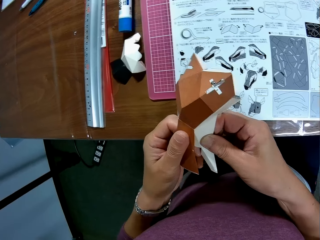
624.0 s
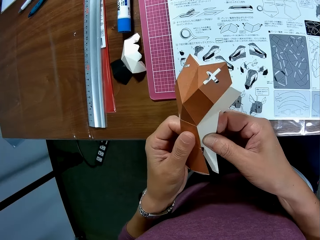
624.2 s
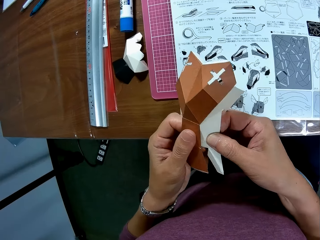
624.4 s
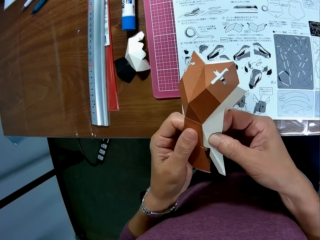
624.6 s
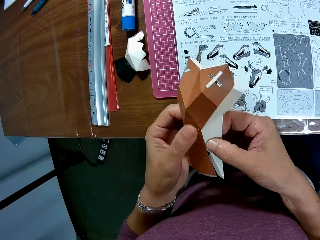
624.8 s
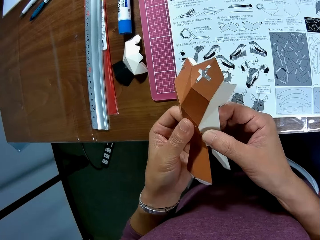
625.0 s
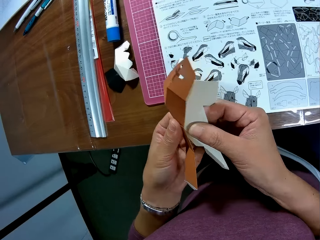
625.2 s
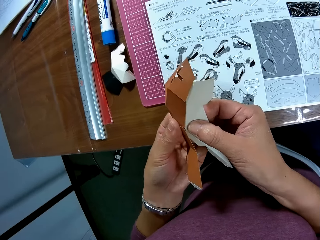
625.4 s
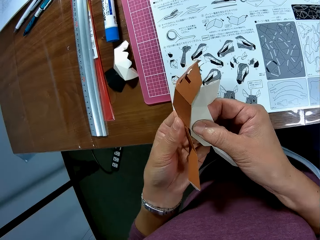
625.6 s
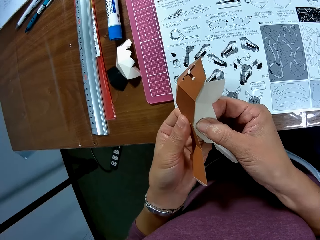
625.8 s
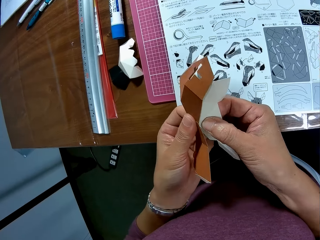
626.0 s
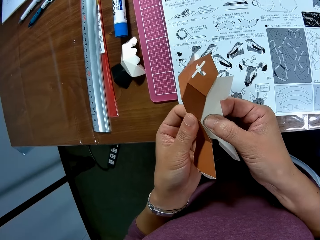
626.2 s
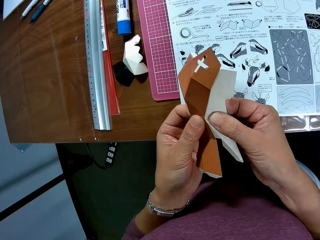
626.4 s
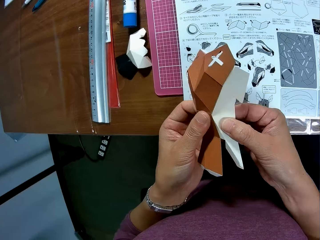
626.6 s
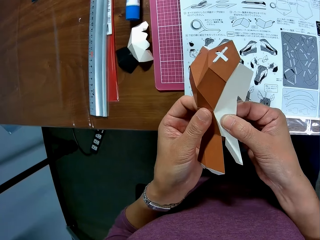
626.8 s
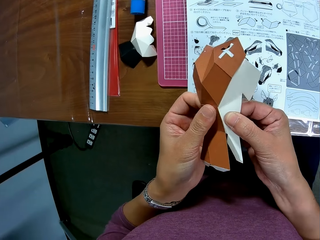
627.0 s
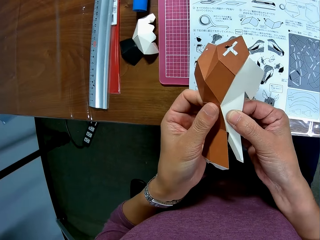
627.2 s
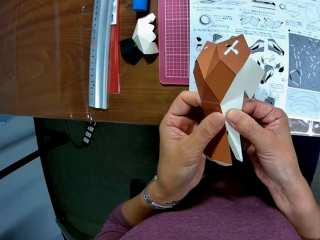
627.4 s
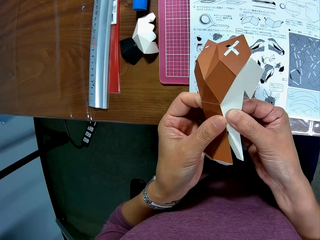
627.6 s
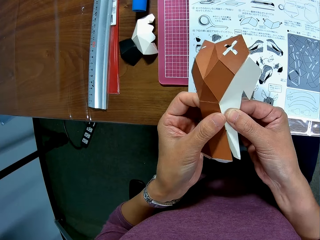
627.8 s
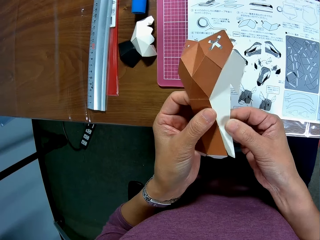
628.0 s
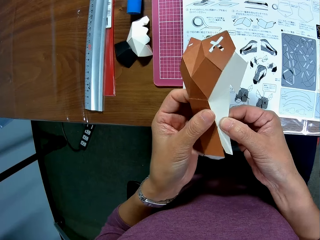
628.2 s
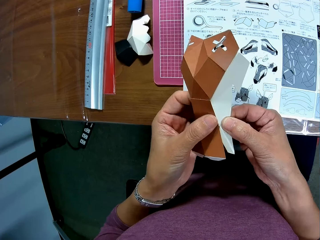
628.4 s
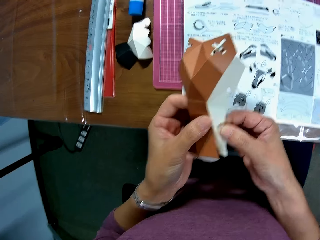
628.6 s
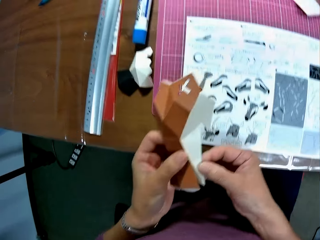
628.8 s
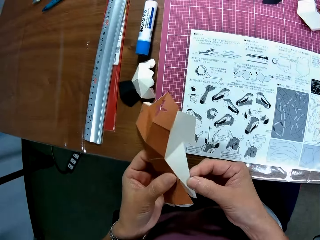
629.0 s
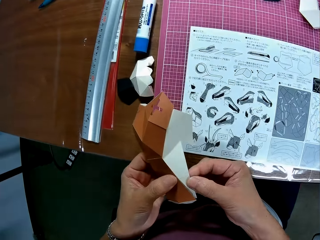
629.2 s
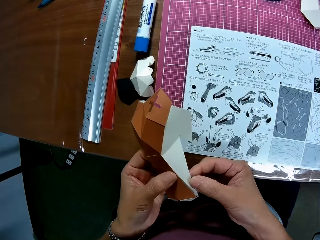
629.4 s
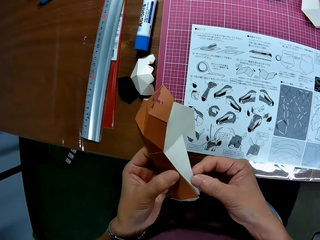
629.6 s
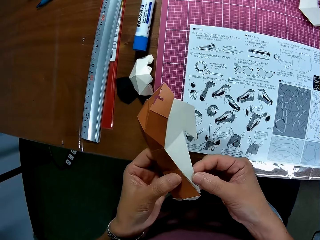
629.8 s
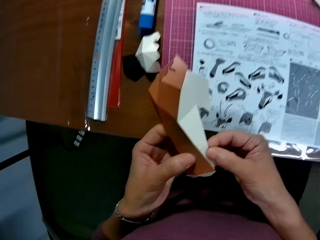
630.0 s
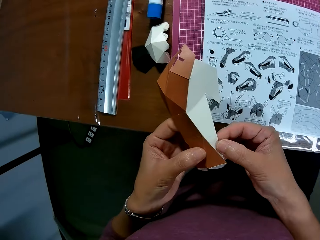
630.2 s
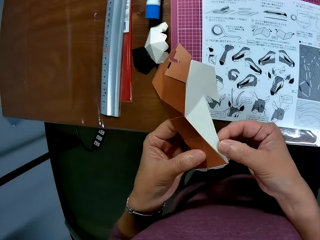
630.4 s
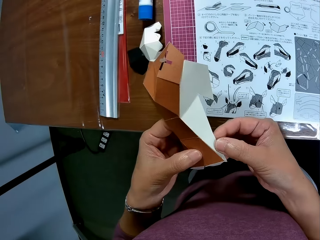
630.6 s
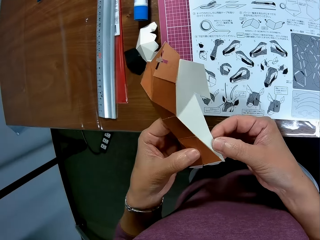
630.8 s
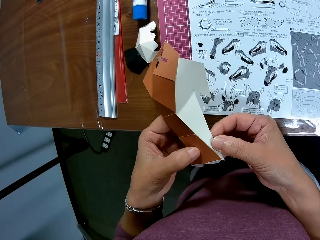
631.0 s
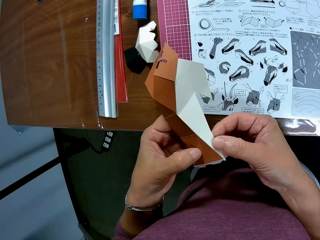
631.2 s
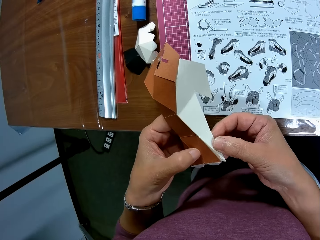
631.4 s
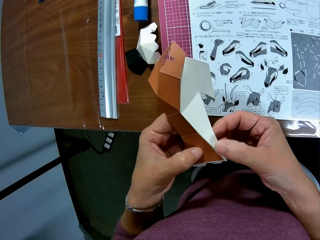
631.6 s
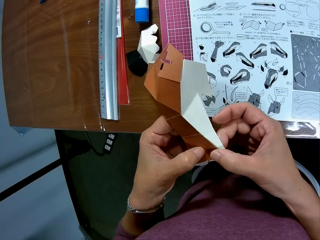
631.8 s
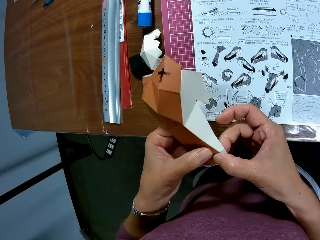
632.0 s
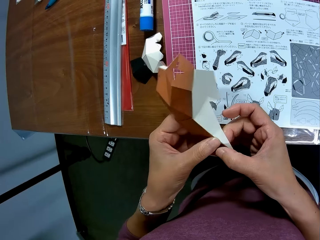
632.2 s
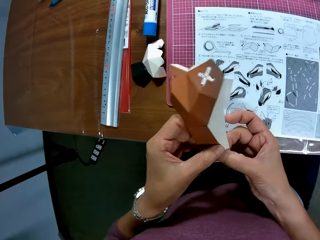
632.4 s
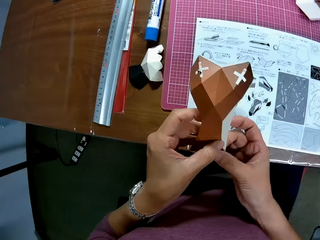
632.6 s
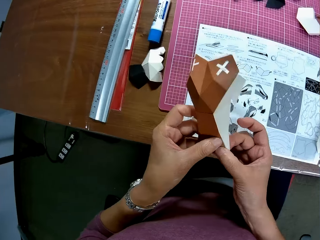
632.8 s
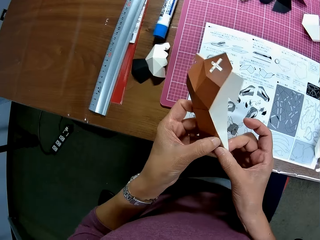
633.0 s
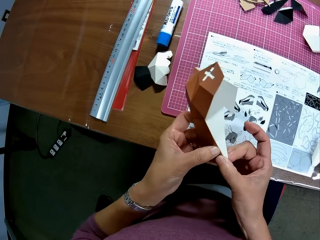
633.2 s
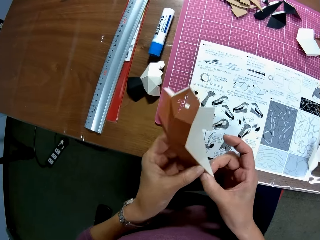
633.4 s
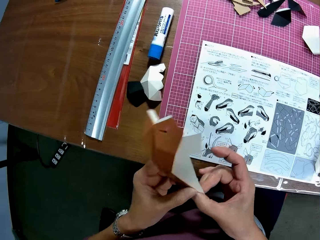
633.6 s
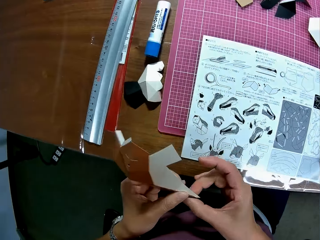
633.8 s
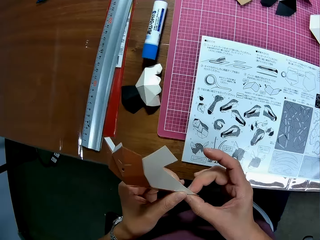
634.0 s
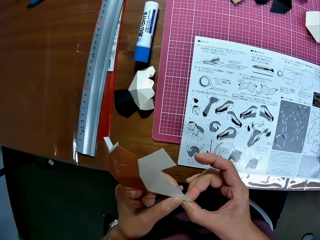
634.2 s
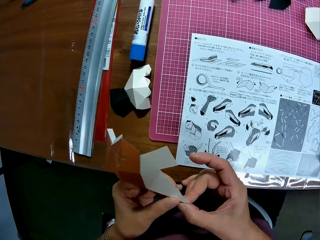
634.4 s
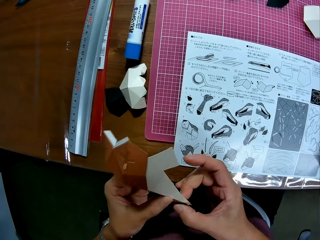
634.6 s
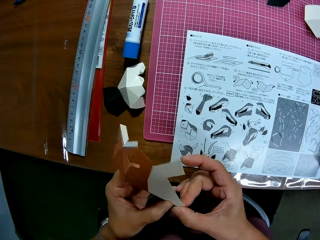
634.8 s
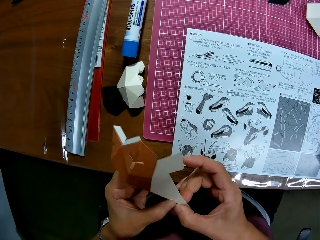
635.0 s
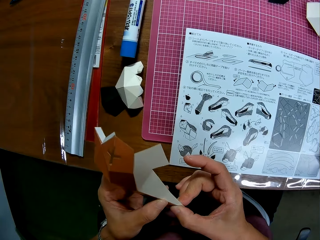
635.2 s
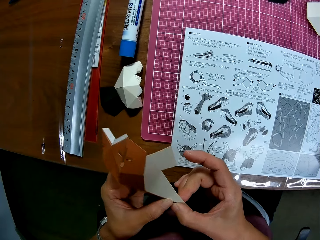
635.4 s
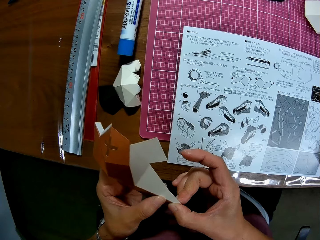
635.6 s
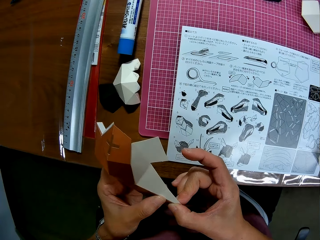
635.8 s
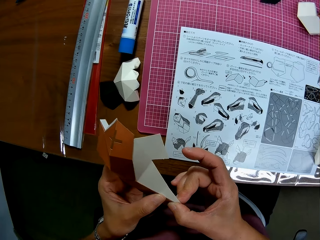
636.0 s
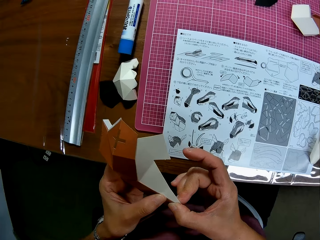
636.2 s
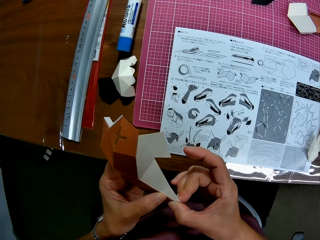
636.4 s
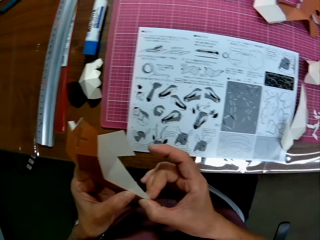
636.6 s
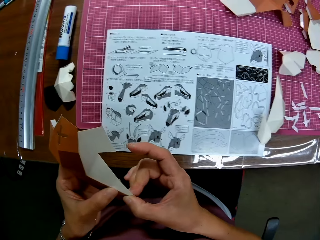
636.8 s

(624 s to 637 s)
The camera wearer separates the paper crafts. They join the paper crafts. They press the paper crafts.

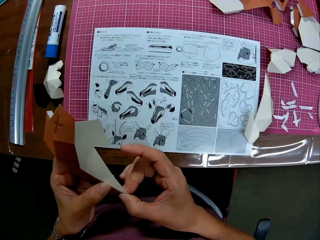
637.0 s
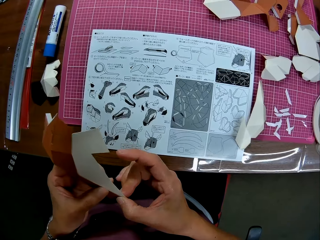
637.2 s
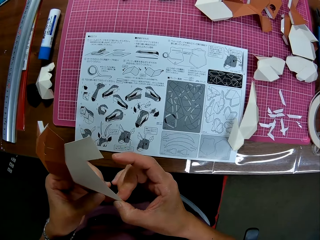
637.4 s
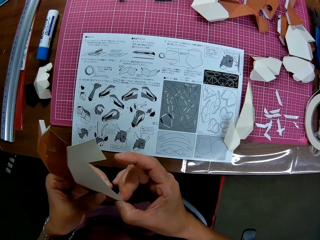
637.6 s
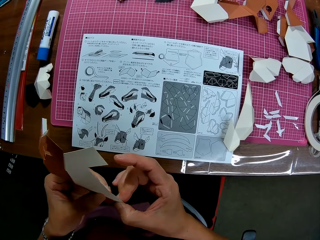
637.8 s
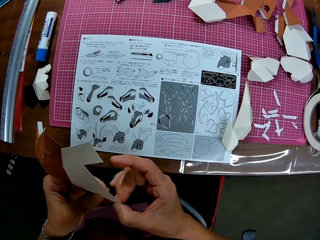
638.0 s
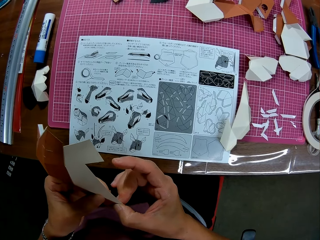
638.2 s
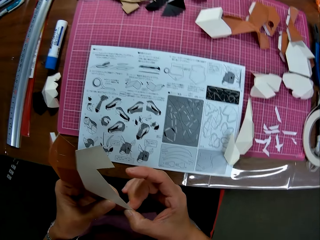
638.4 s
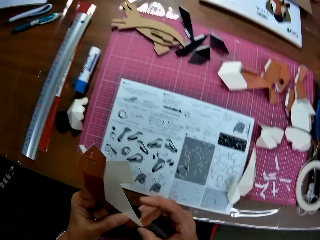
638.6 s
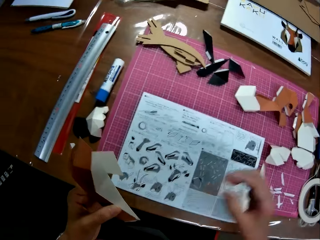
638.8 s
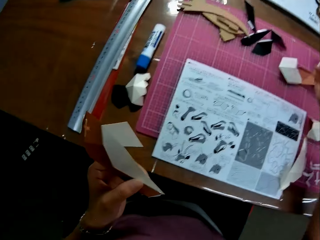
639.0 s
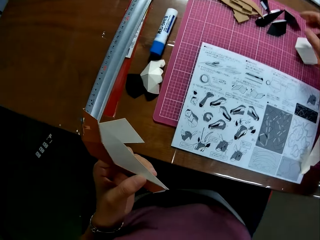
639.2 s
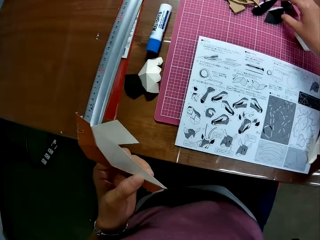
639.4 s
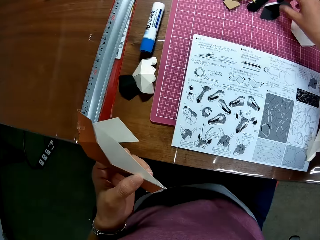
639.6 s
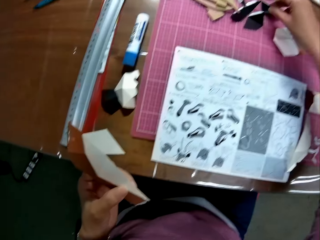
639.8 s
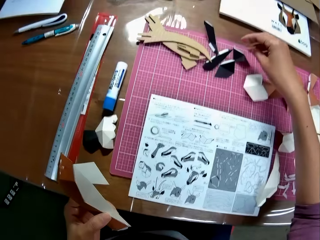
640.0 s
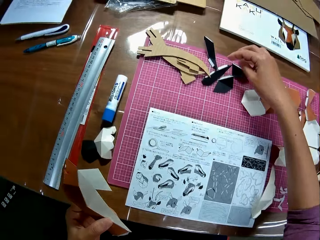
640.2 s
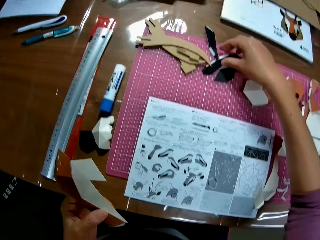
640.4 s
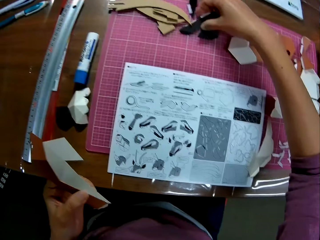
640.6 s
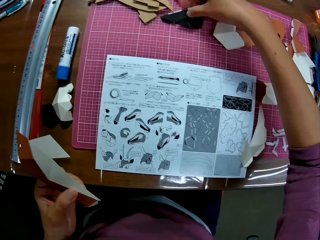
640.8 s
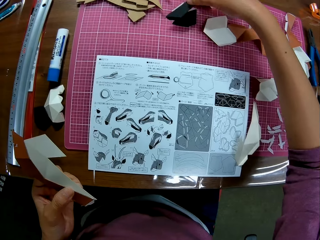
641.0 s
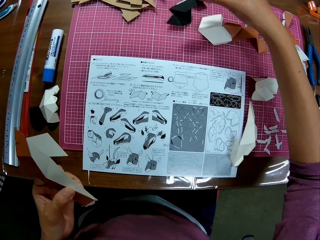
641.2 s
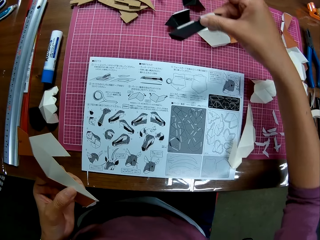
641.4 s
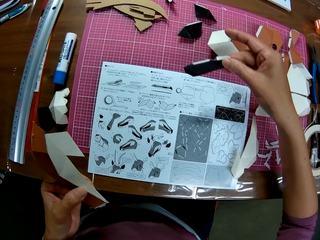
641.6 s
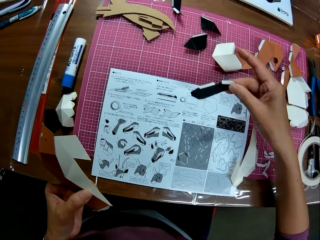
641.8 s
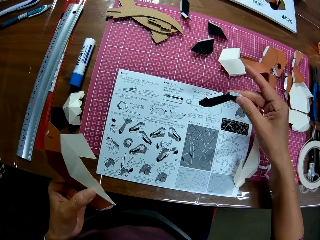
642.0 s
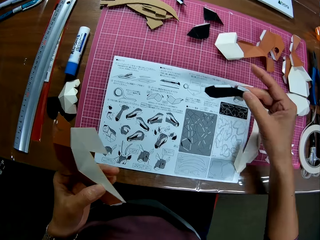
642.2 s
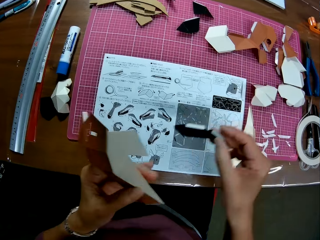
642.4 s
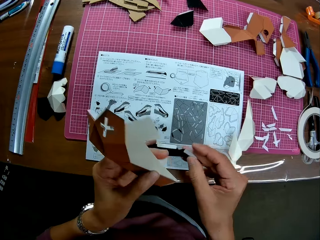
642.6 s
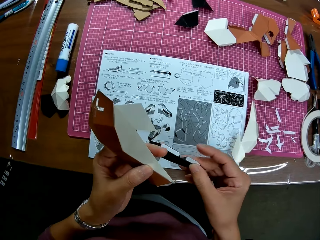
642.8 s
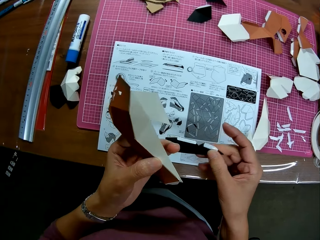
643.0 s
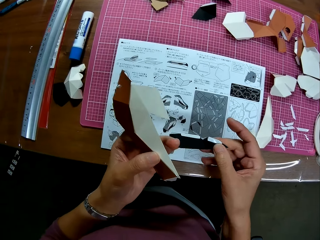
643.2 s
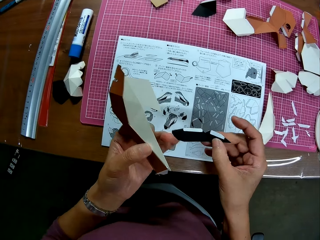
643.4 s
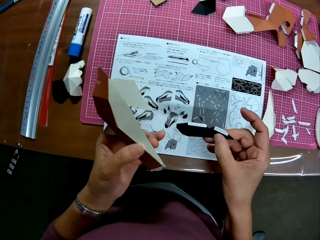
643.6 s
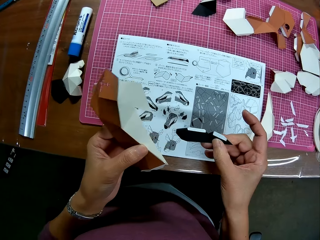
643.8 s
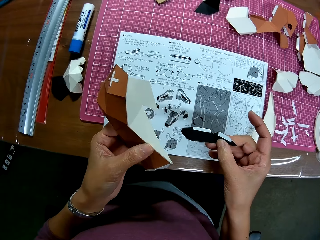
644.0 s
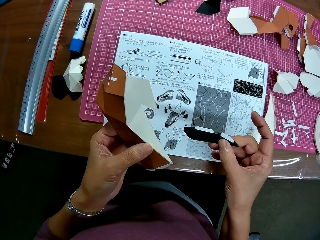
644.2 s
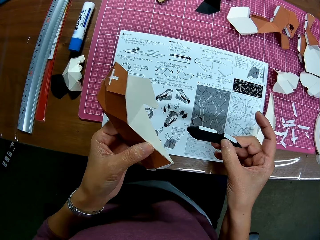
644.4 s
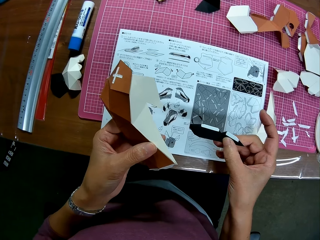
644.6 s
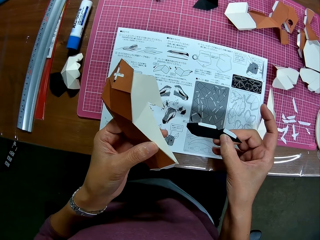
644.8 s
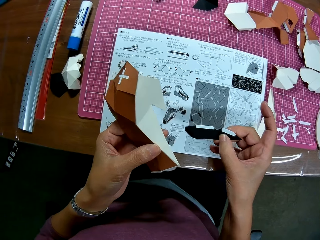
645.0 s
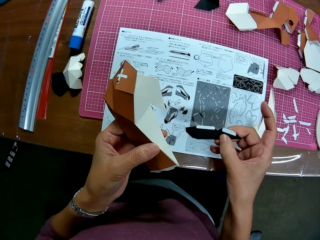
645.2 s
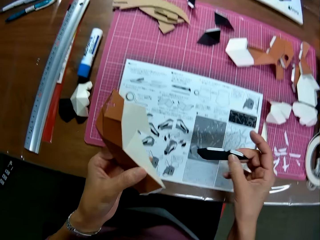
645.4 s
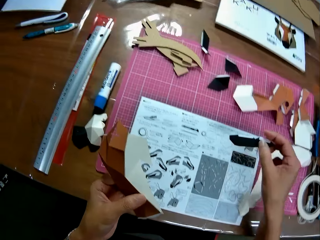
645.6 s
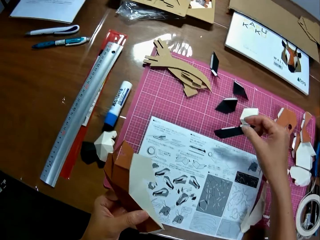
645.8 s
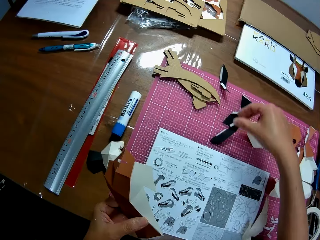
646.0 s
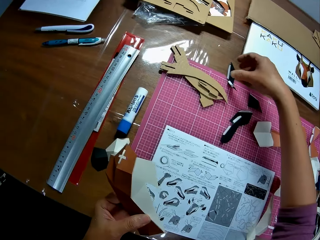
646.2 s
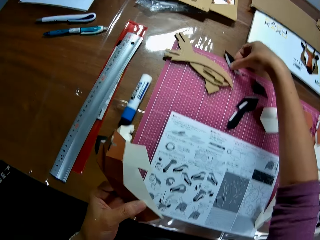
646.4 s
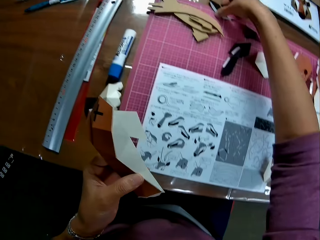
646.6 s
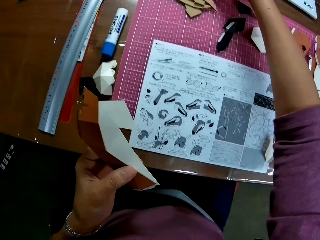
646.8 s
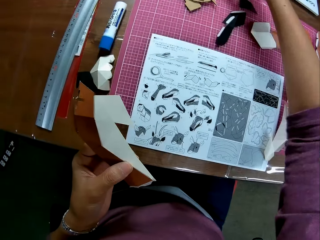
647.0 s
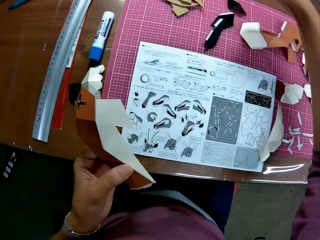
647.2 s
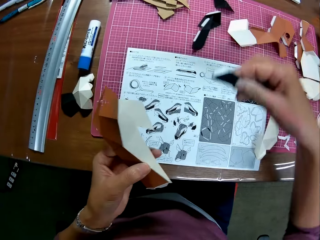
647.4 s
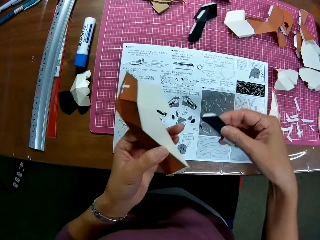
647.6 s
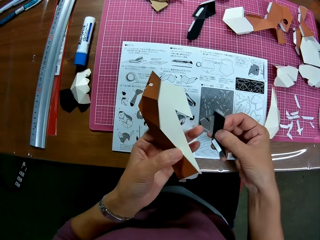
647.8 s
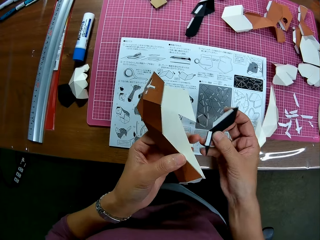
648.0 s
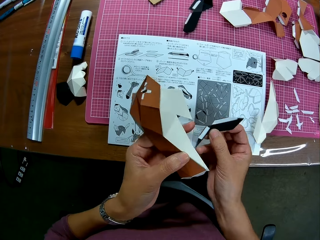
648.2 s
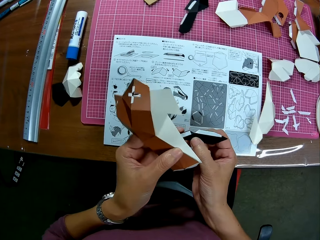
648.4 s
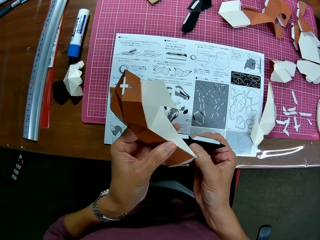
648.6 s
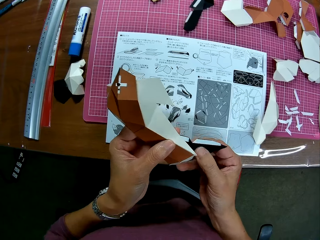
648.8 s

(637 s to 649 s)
The camera wearer presses the paper crafts. They stretch their hand. They pick up a black paper craft on the table. They drop the paper craft on the table. They pick up a paper craft on the table.
